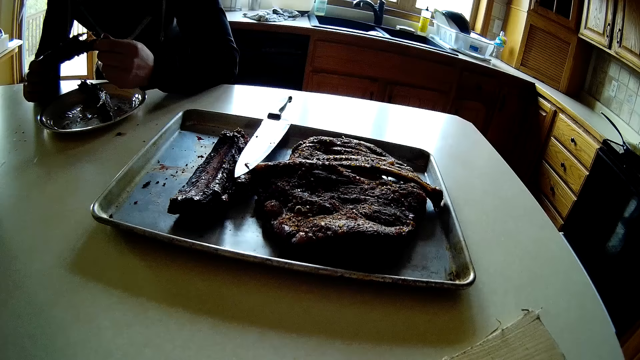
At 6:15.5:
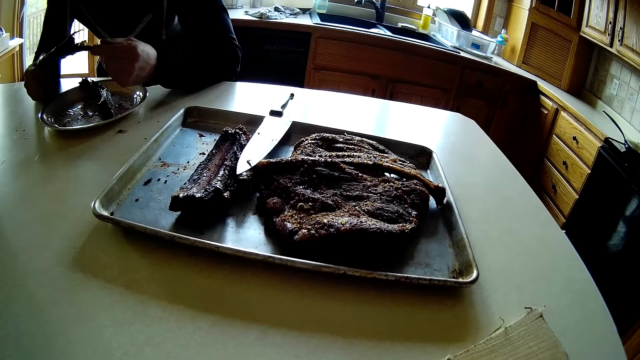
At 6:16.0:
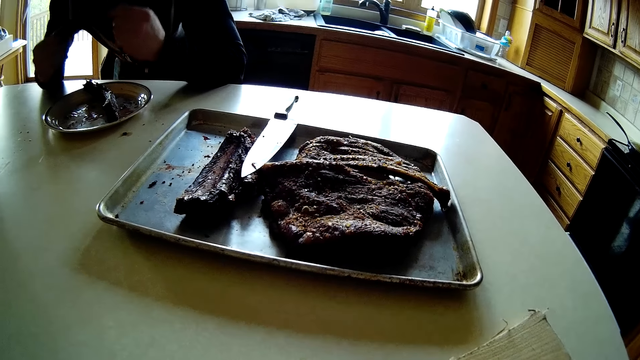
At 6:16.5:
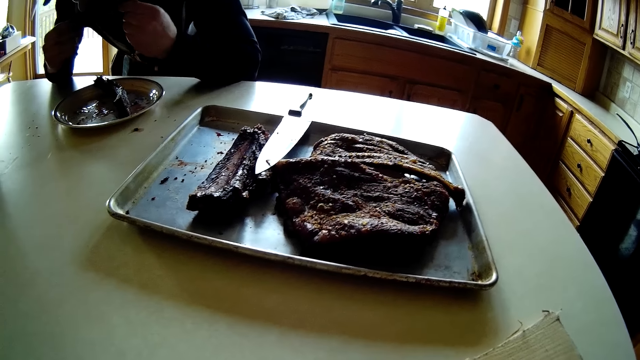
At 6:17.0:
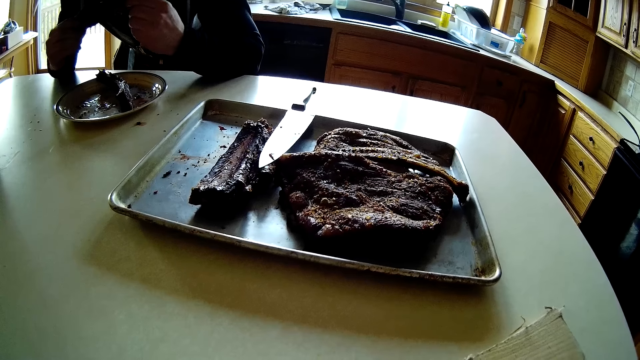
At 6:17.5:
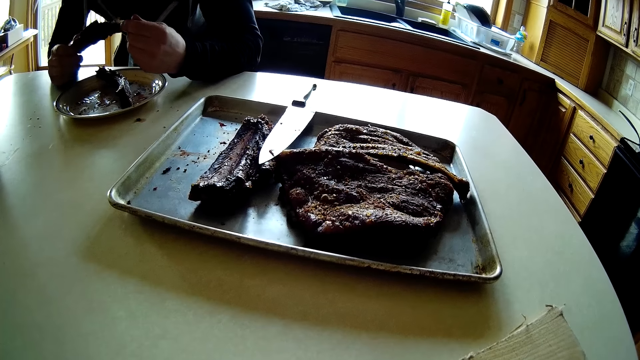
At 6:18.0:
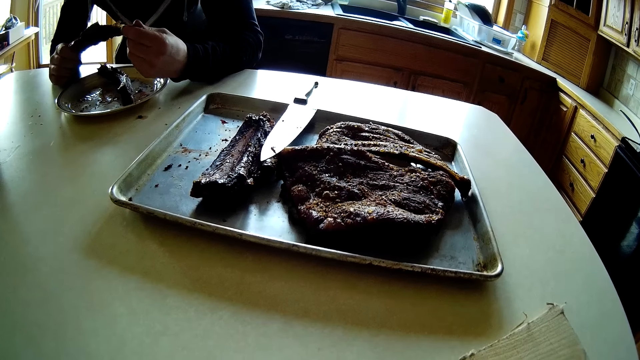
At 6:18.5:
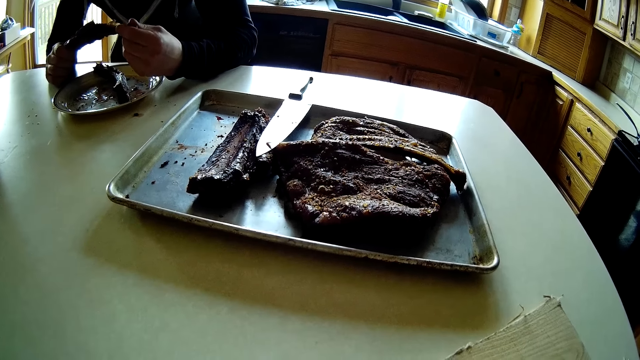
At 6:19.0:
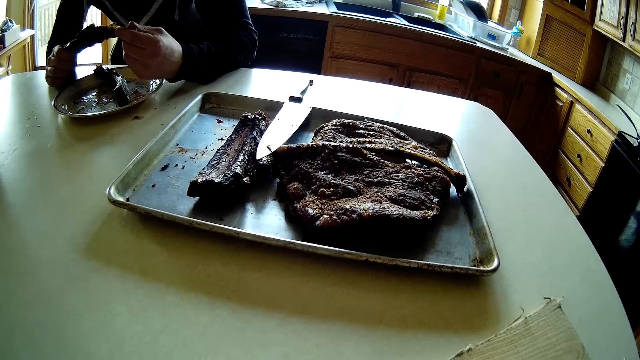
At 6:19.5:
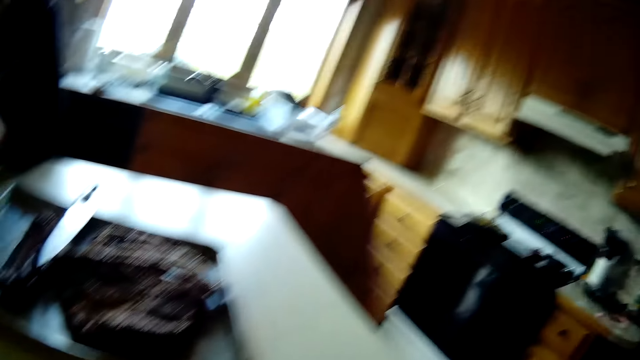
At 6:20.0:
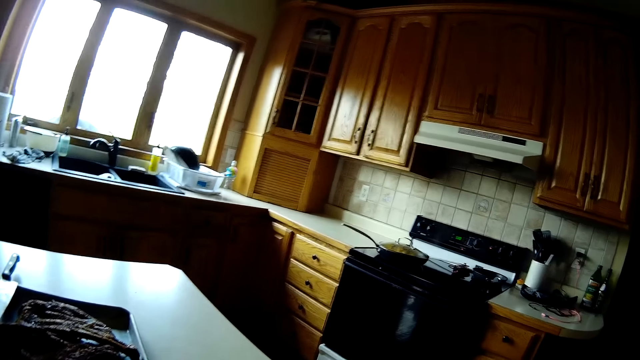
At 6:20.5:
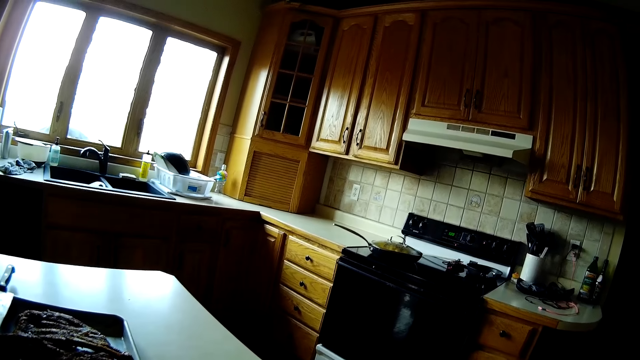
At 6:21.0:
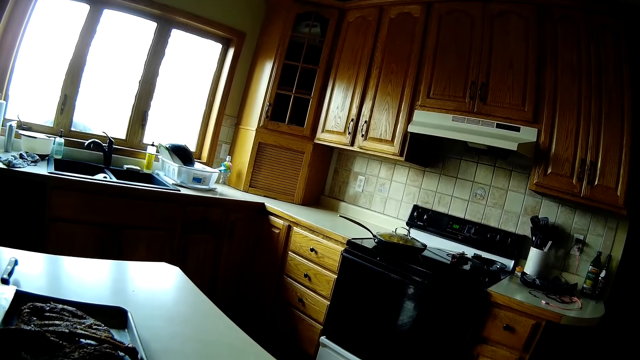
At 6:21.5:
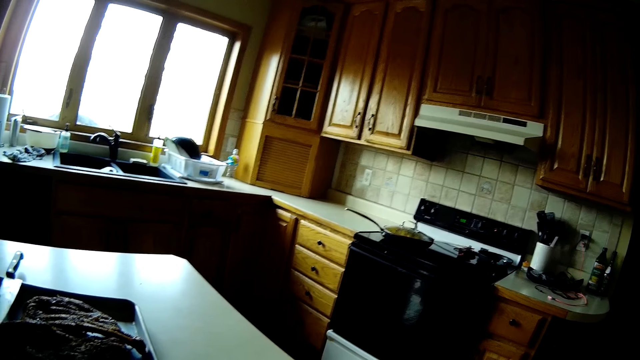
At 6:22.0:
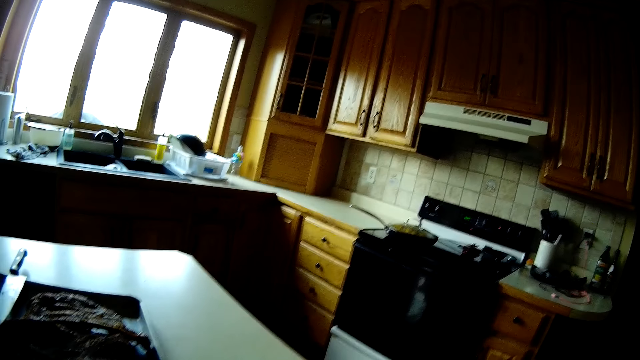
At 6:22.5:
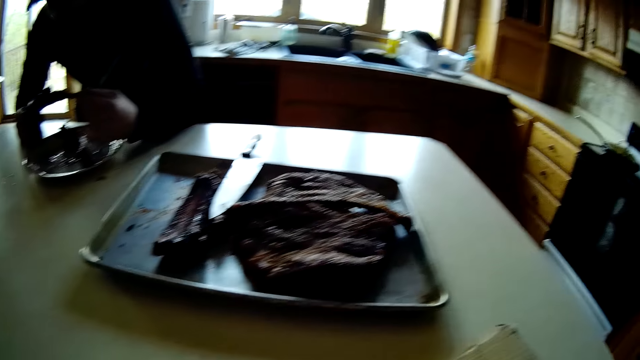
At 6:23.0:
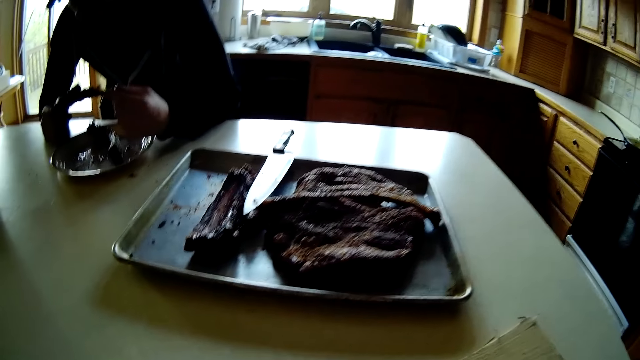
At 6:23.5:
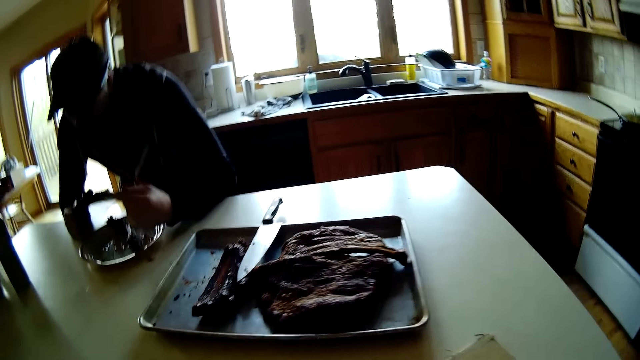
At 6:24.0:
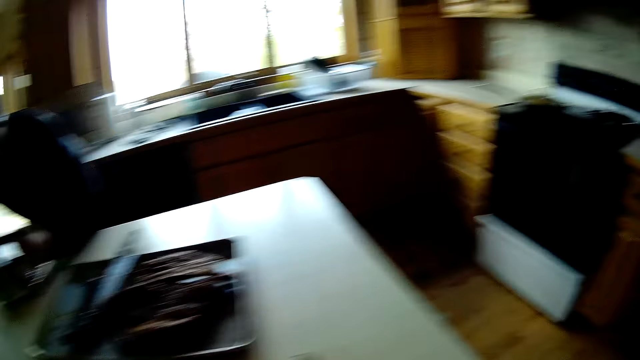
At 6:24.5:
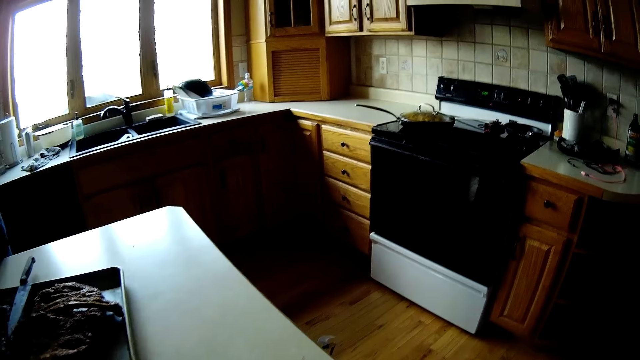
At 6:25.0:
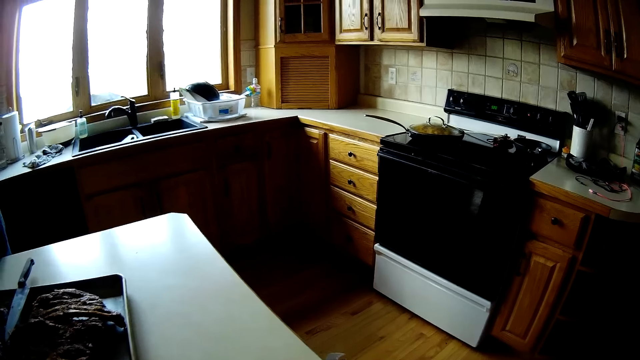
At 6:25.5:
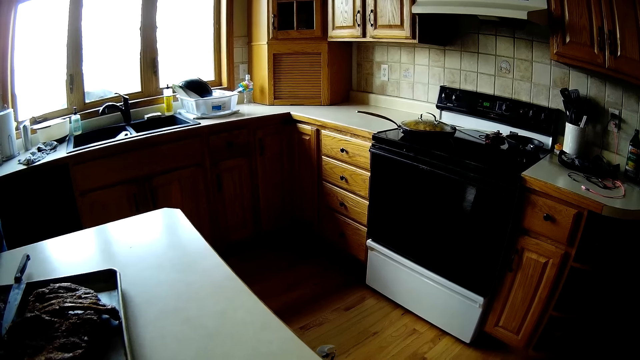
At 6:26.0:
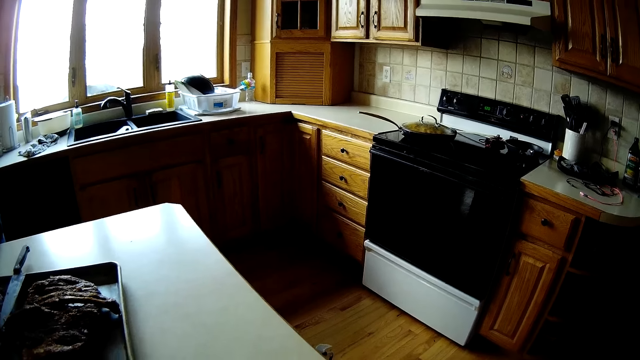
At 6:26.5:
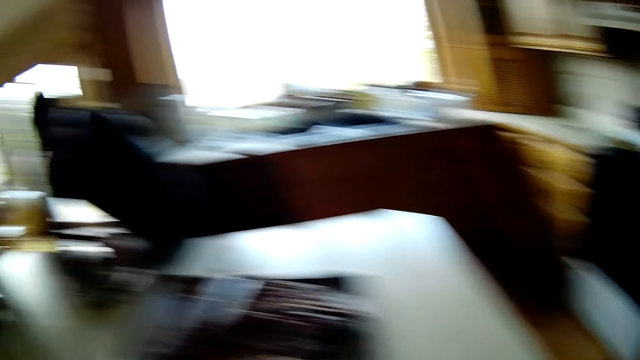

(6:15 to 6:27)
A man holds meat in his hands. The man eats the meat. The man holds the meat in his hands.

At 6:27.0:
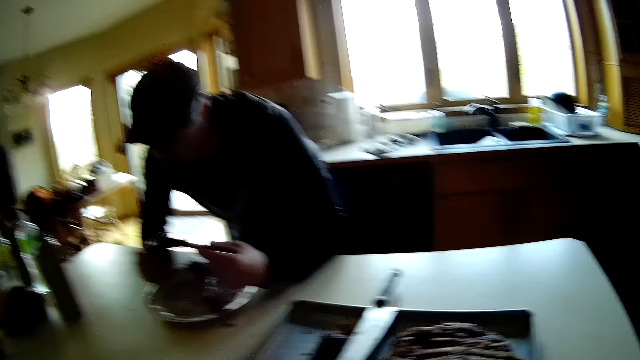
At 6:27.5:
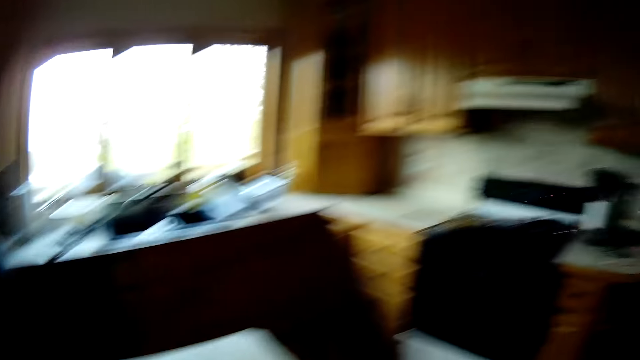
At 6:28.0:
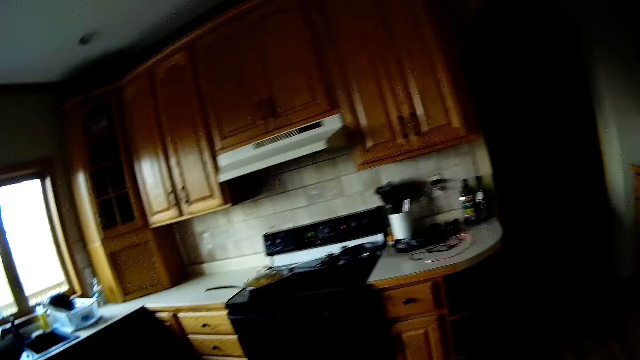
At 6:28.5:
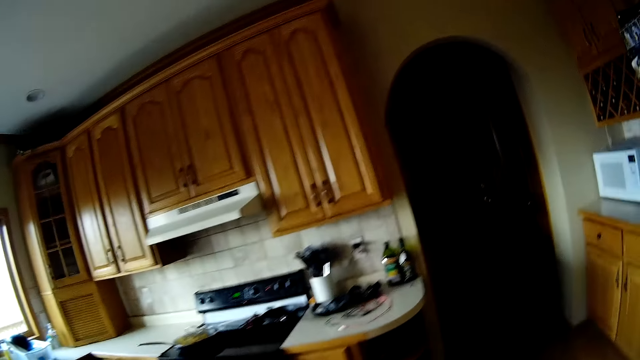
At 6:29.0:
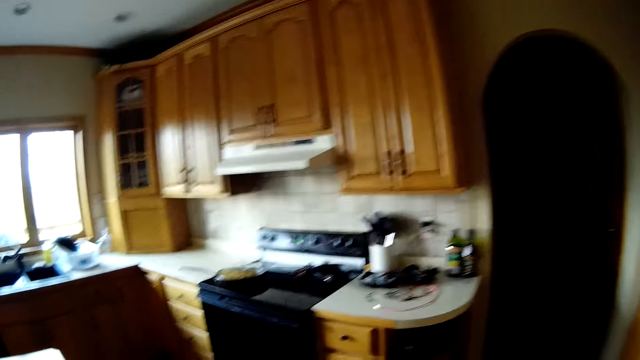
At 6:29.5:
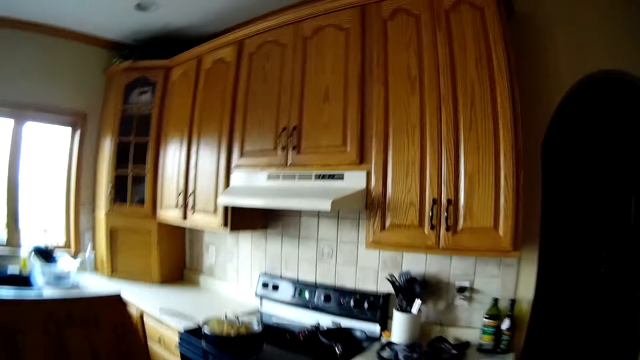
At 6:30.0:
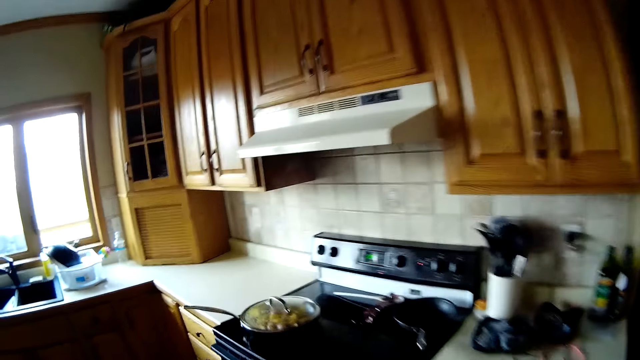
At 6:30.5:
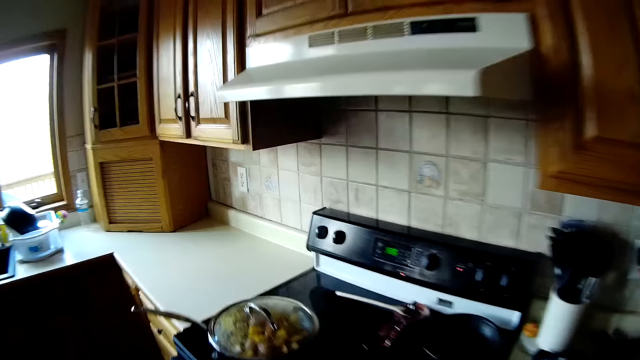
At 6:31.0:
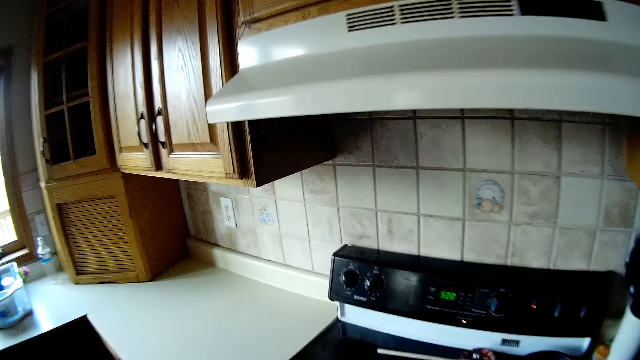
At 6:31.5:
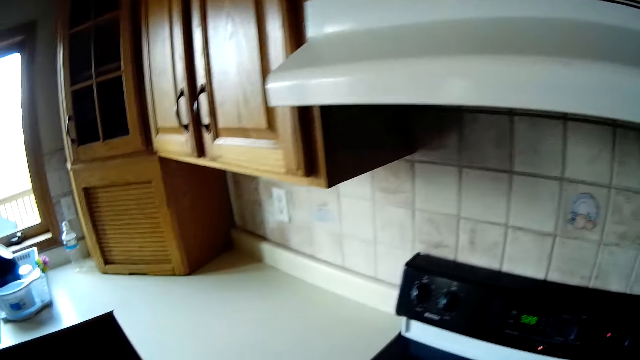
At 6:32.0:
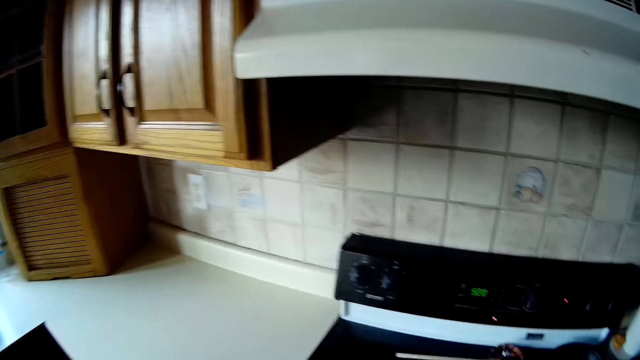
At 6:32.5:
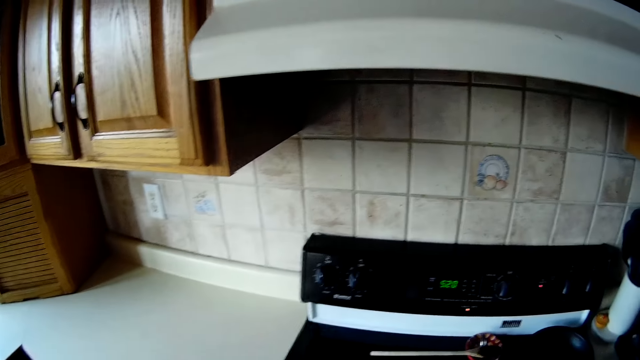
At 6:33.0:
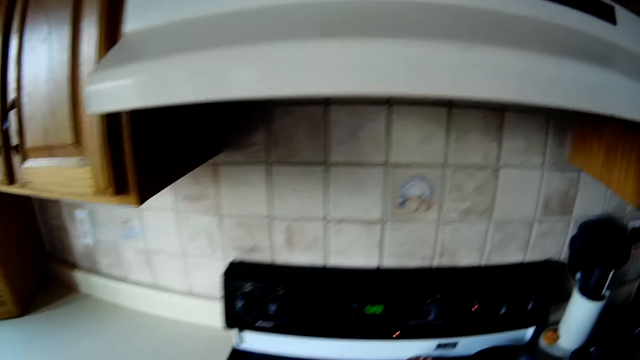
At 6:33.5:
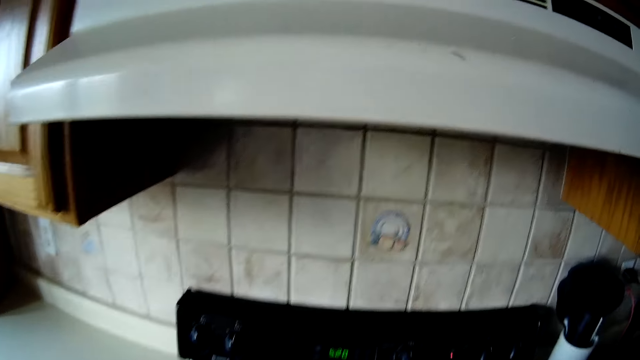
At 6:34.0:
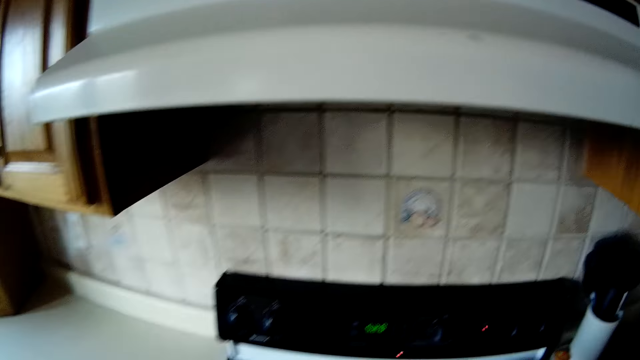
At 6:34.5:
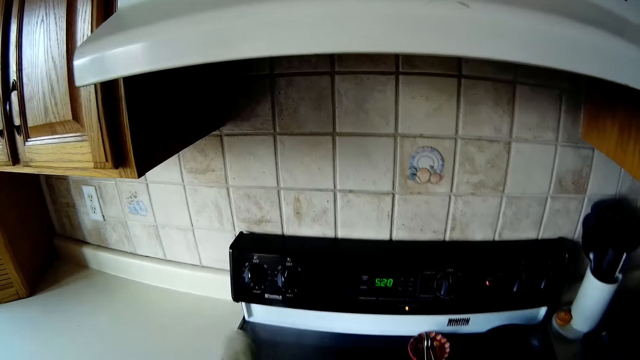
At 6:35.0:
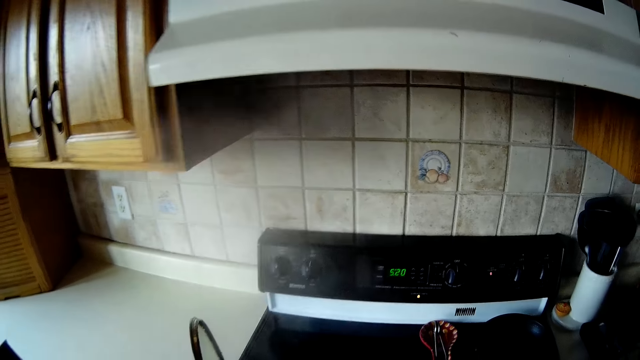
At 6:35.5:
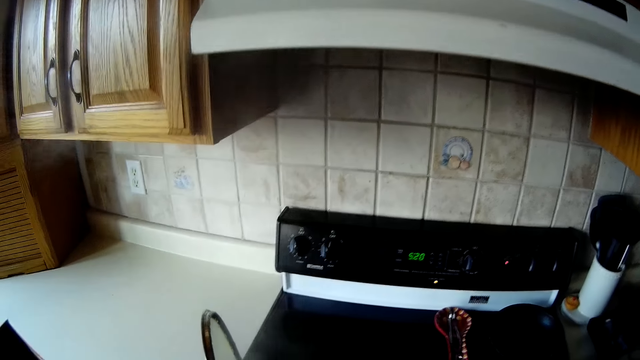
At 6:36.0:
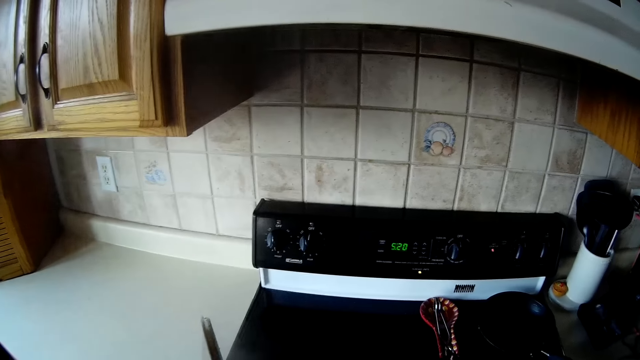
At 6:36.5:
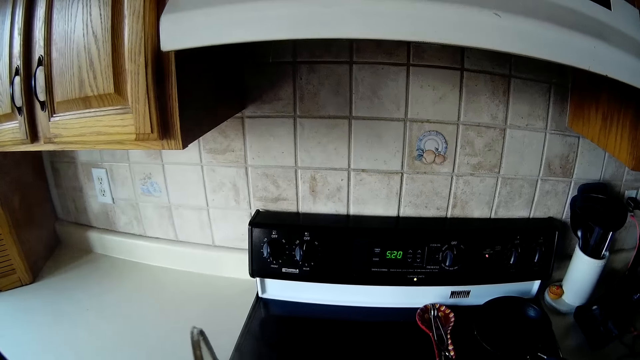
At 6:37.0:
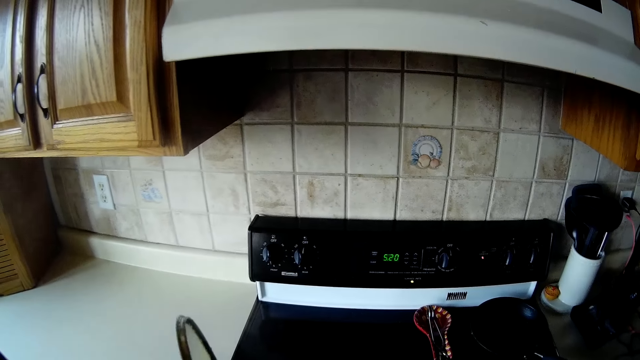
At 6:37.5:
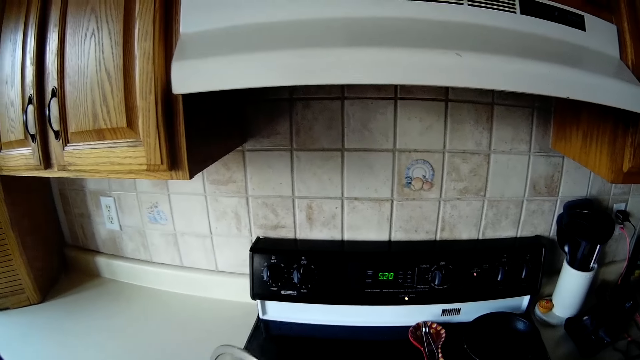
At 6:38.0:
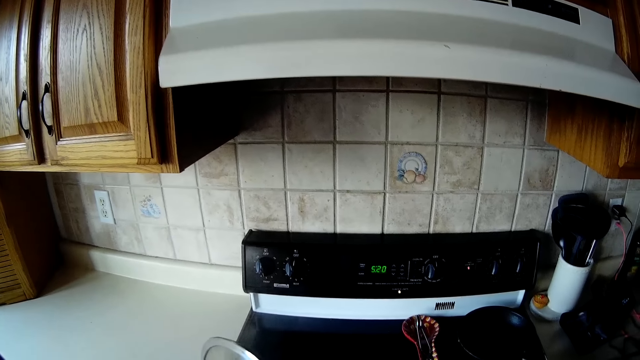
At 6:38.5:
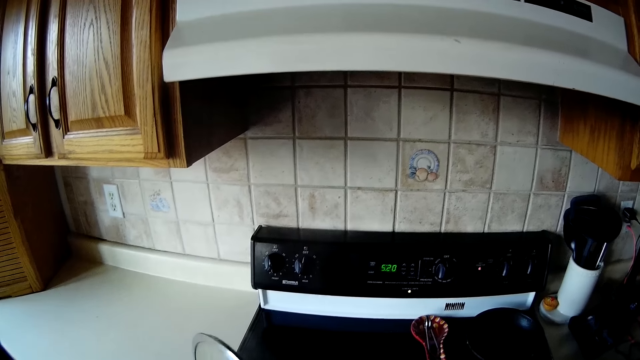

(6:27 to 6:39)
The camera wearer removes a pan lid on top of a pan on a stove with her left hand.
